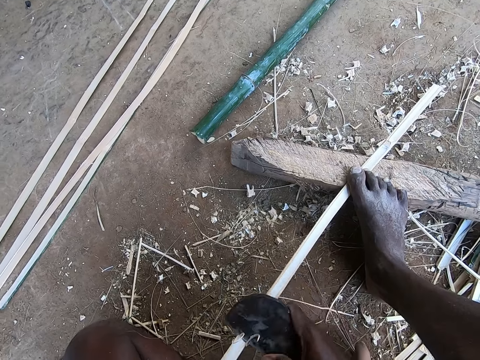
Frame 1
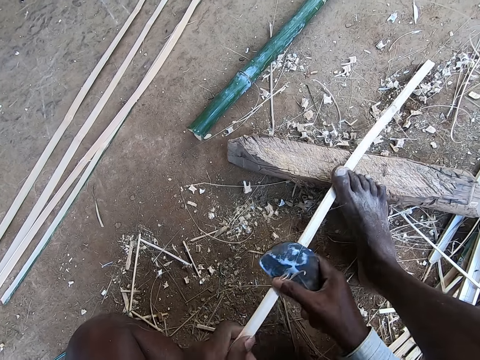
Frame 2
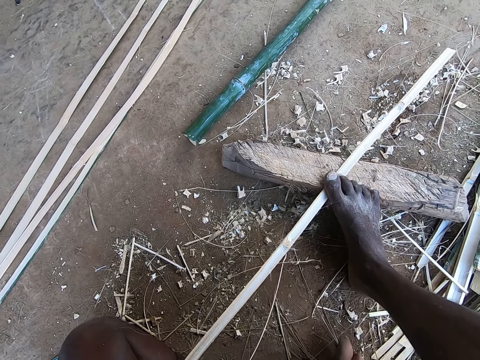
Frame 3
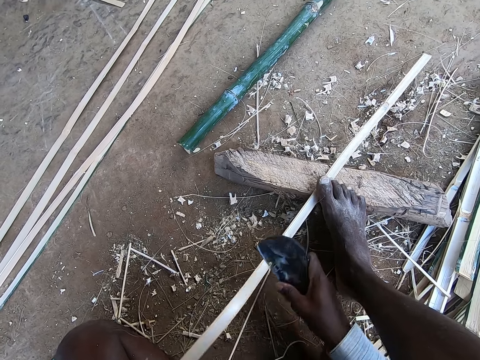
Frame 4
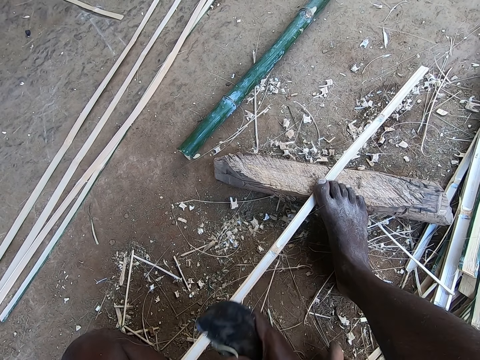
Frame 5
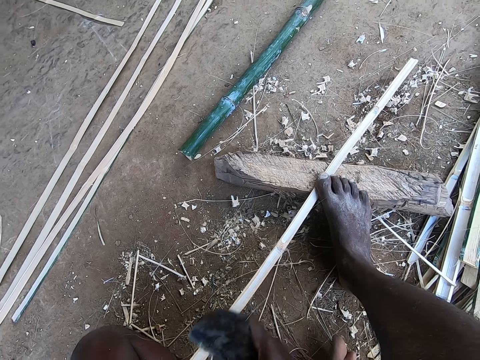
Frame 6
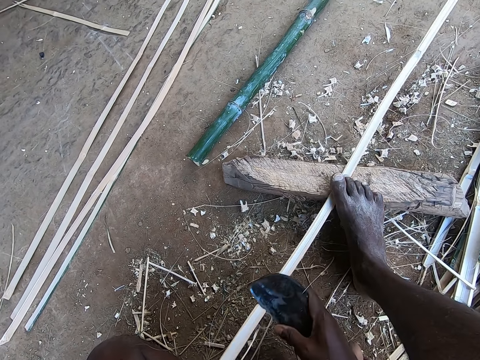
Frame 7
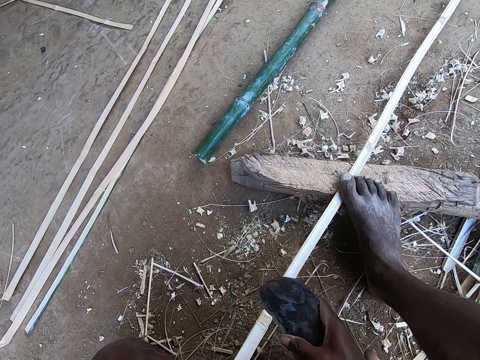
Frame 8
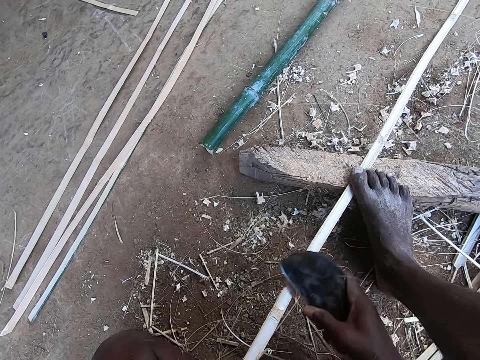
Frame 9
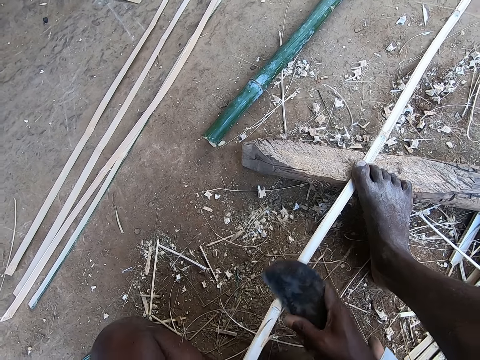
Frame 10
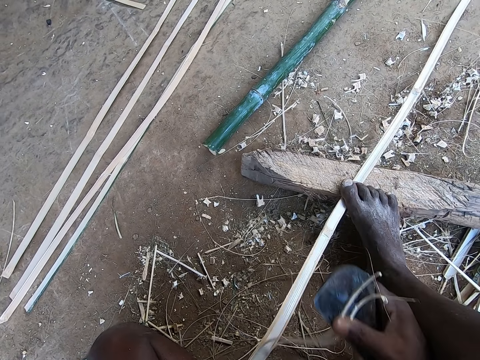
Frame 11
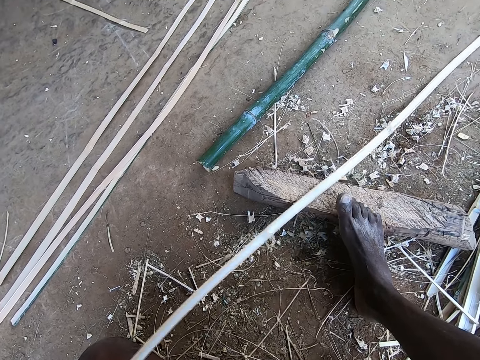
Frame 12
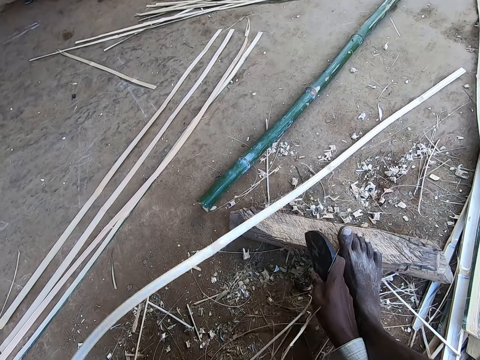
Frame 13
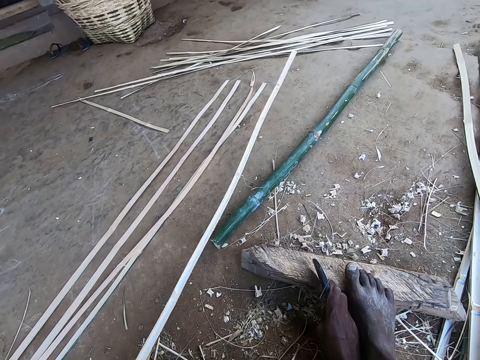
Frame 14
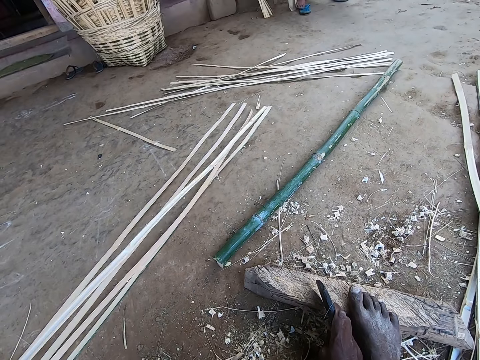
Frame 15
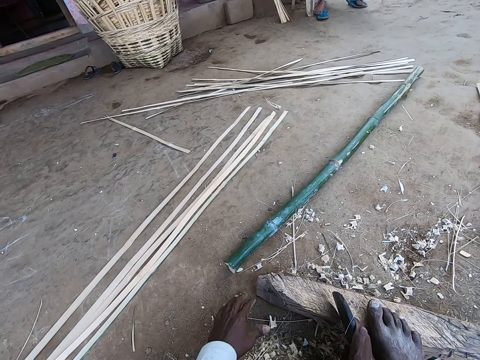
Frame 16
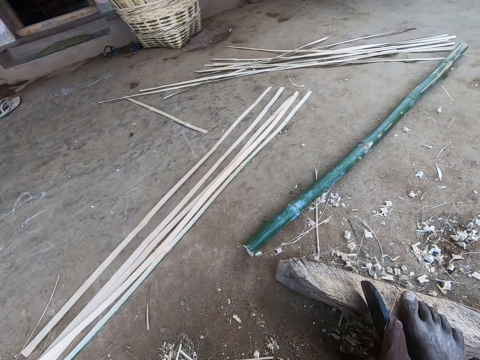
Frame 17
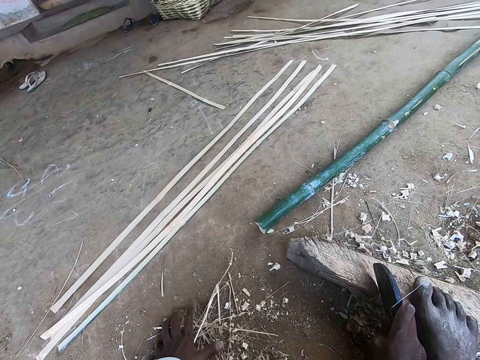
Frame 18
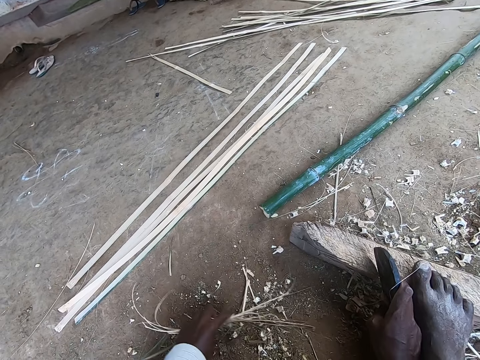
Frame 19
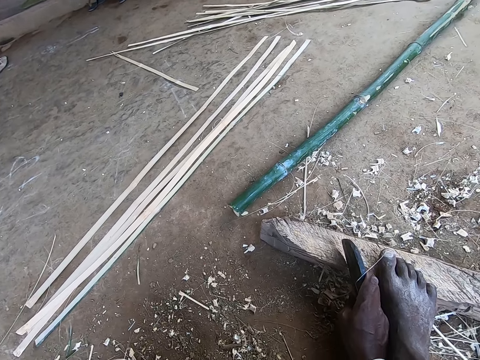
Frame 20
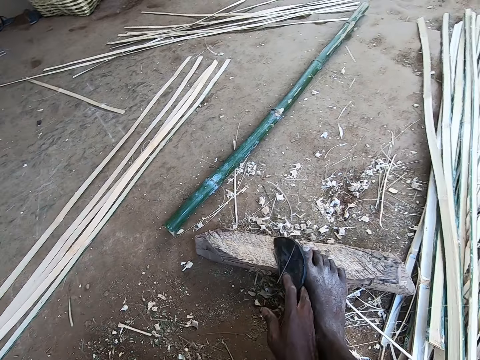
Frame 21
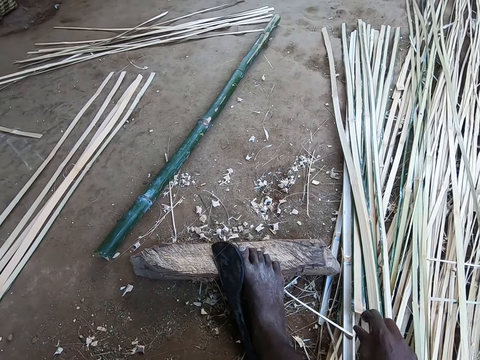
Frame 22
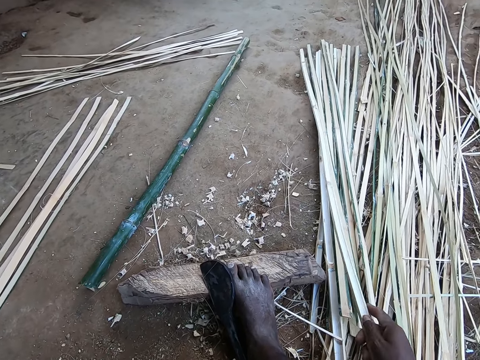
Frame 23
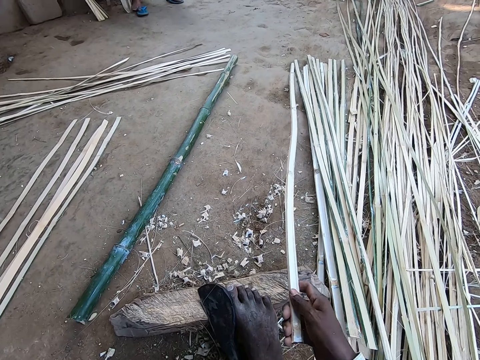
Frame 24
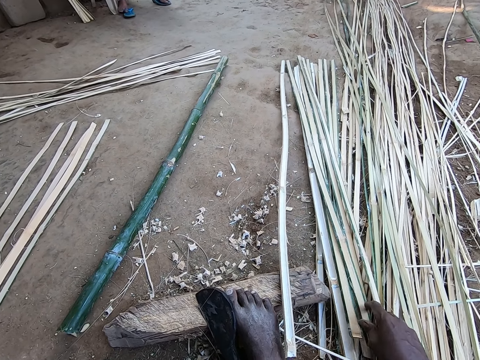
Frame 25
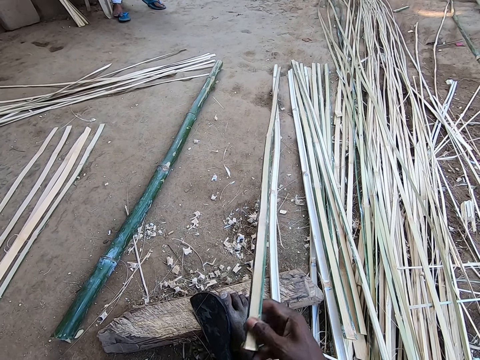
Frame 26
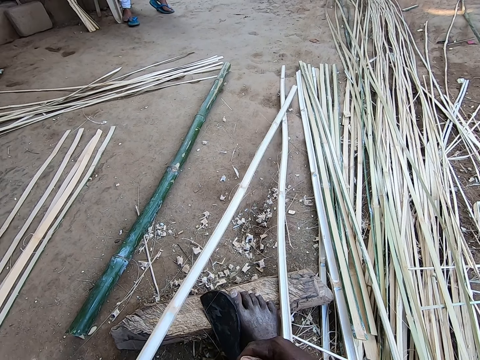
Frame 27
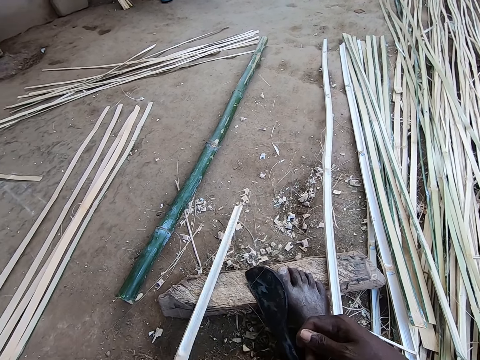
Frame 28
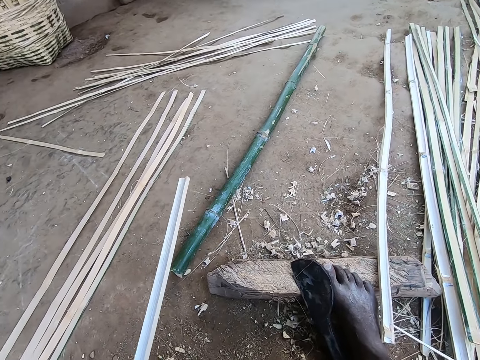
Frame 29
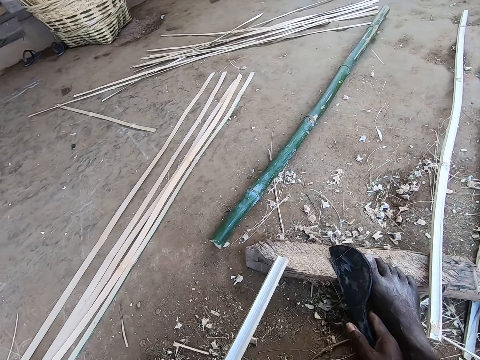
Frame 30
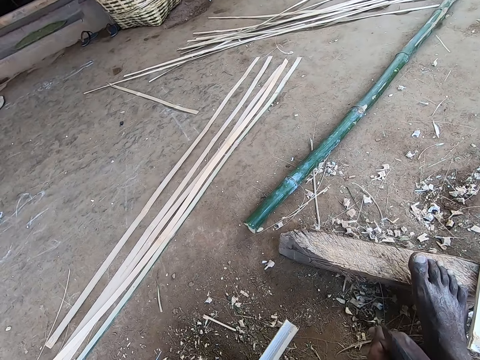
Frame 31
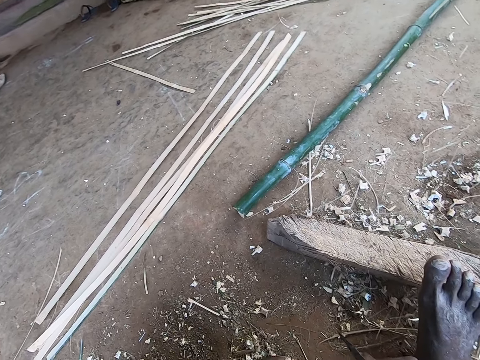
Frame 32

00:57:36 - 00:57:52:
The camera wearer drops the bamboo strip in his left hand on the floor. He throws the bamboo. He packs the dirt on the floor with his left hand. He removes the dirt. He drops the bamboo knife on the wood with his right hand. He picks the bamboo strip from the bamboo strips on the floor with his right hand. He drops the bamboo strip in his left hand on the floor. He picks the bamboo strip from the bamboo strips on the floor with his right hand. He passes the bamboo strip in his right hand to his left hand. He pulls the bamboo stick. He picks the bamboo knife from the wood with his right hand.

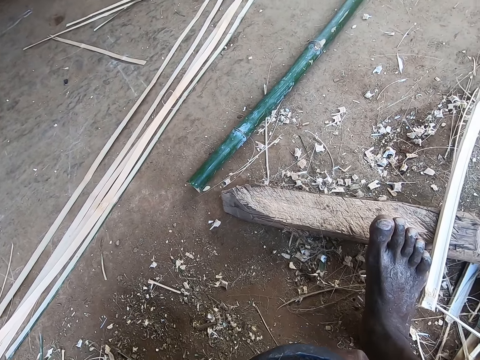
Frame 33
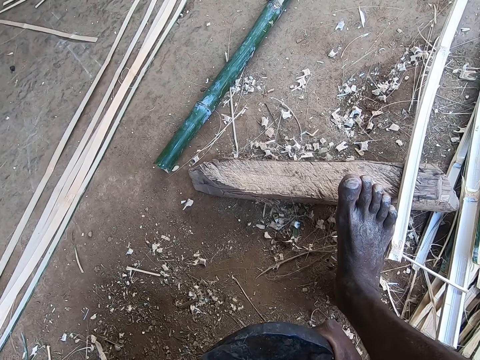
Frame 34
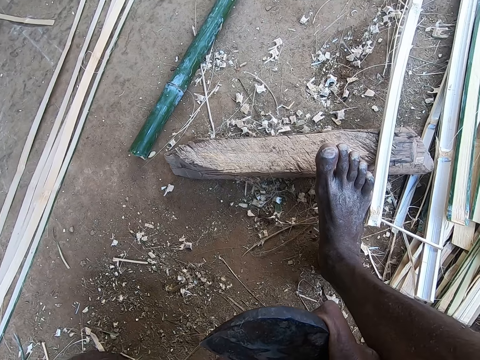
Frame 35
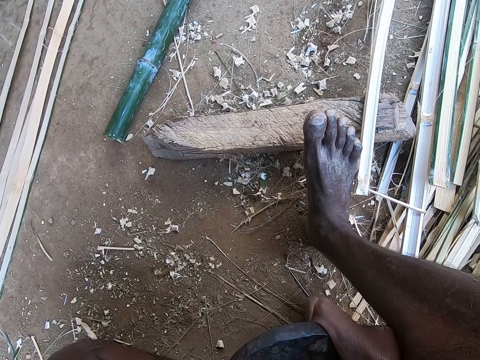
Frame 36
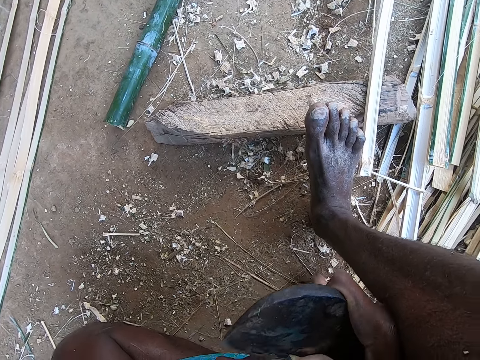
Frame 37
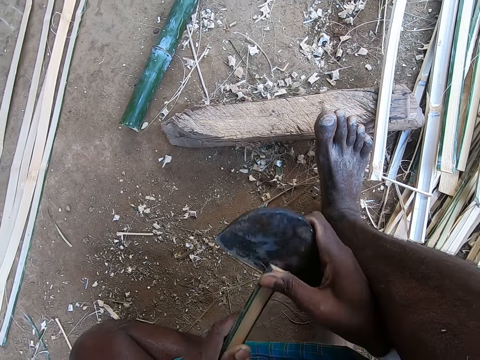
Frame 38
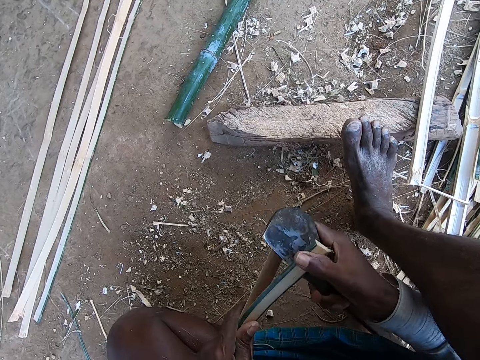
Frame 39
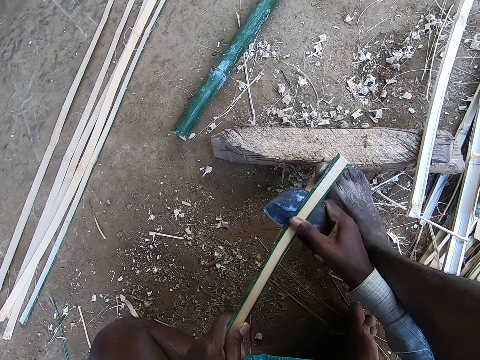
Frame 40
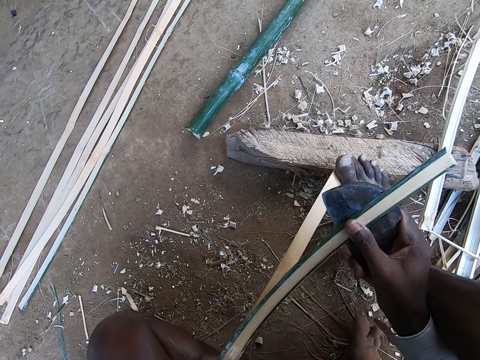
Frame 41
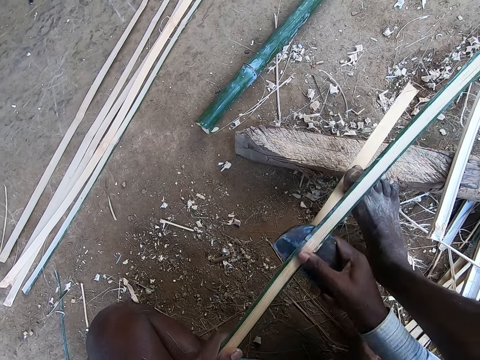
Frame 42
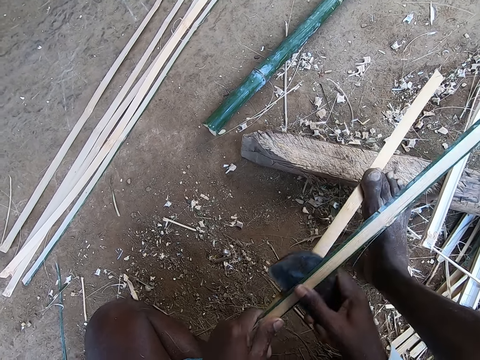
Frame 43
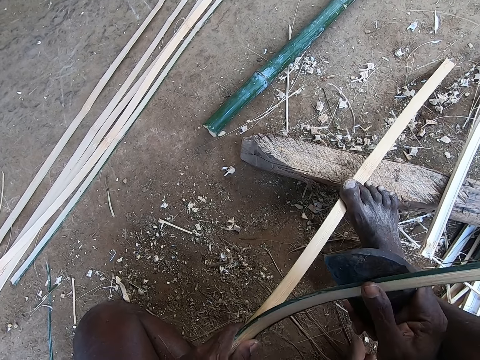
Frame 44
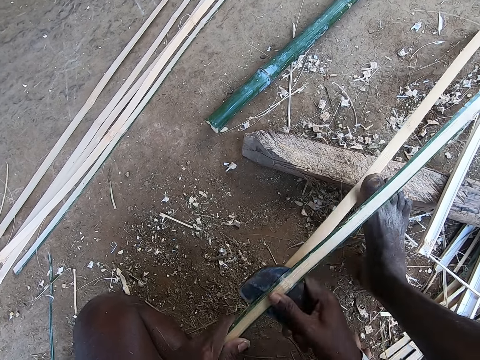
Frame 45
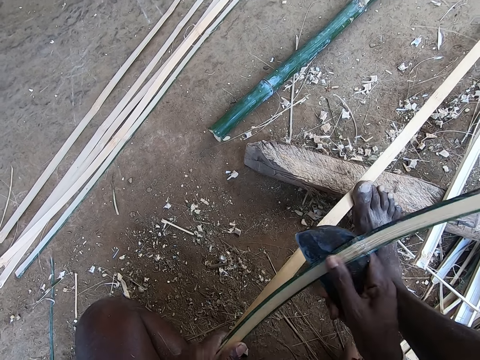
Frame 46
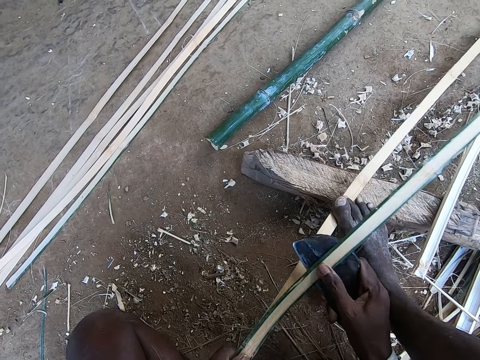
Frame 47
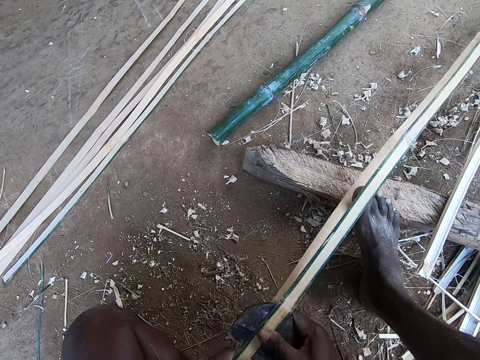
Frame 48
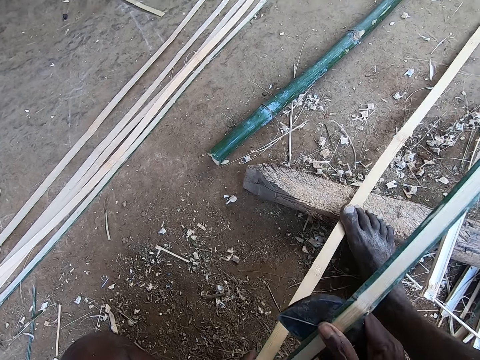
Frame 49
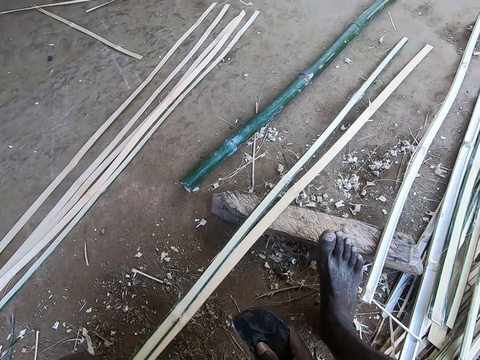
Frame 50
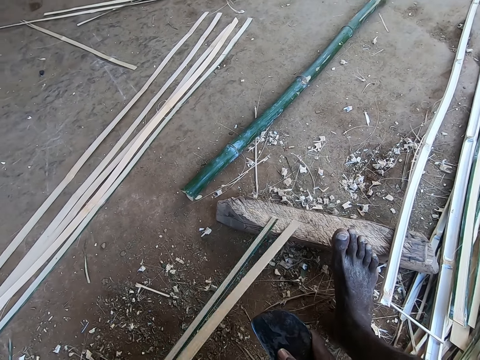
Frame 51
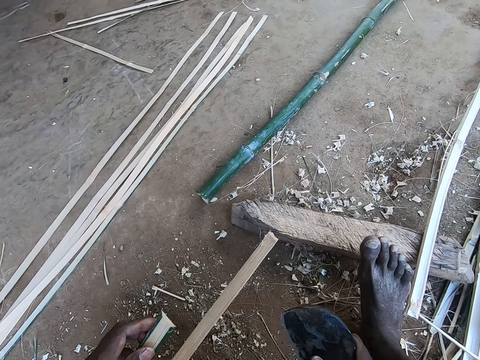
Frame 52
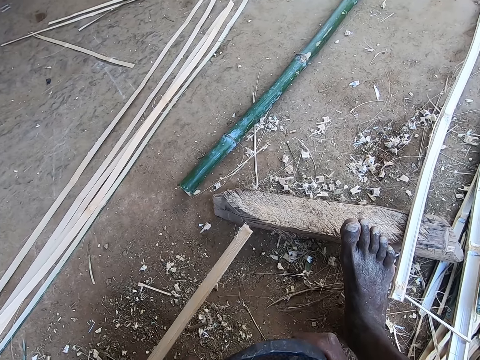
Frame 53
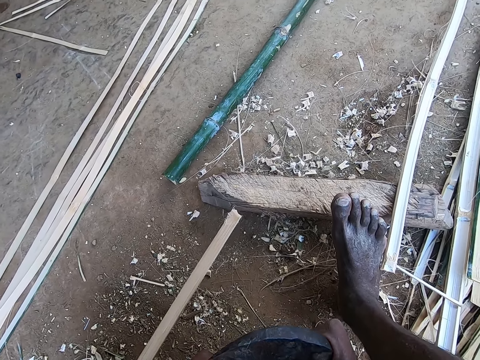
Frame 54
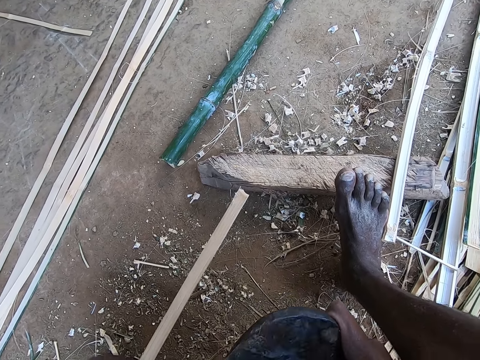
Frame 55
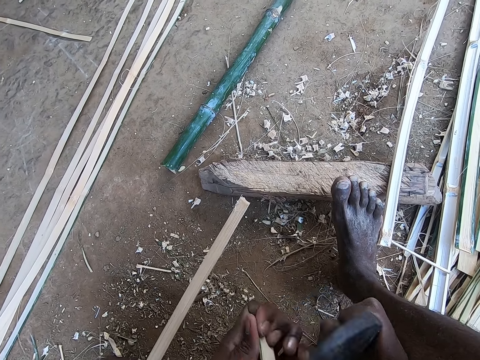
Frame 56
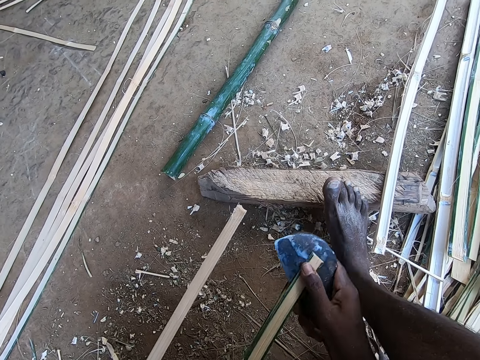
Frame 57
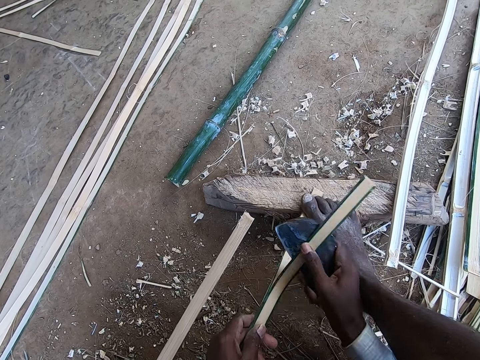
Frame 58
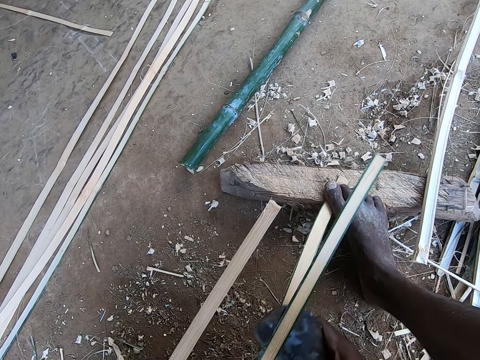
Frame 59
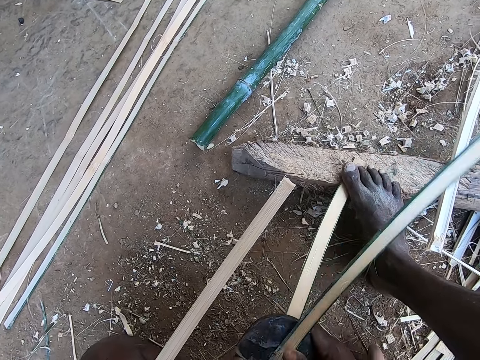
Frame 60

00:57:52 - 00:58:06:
The camera wearer splits the bamboo strip in his left hand with the bamboo knife in his right hand. He peels the bamboo stick. He splits the bamboo strip in his left hand with the bamboo knife in his right hand again.
